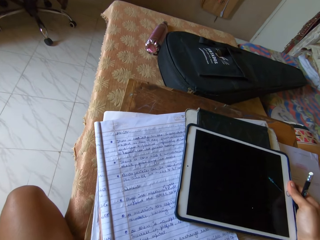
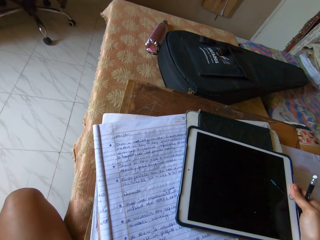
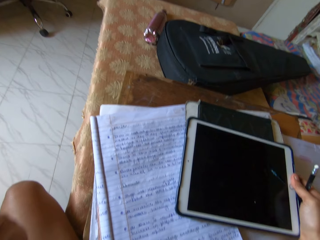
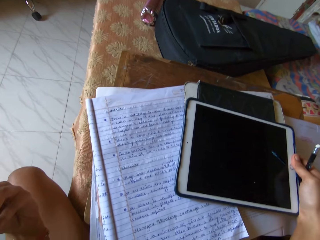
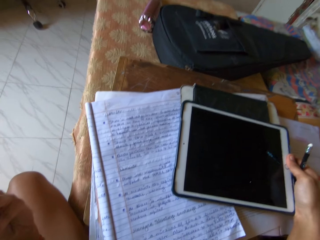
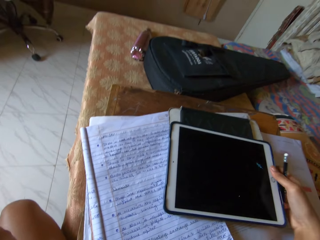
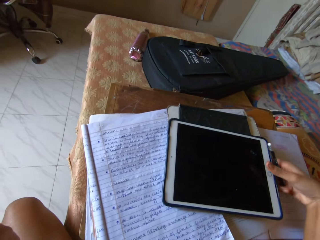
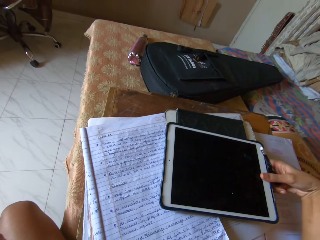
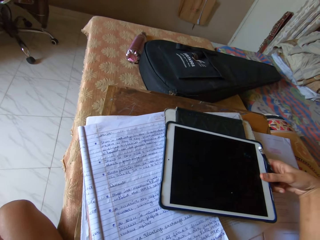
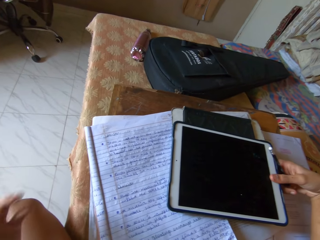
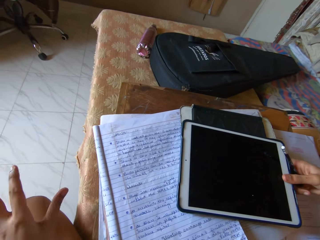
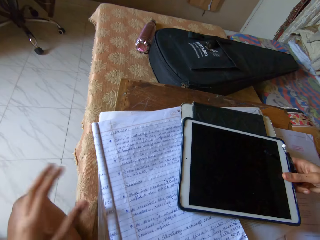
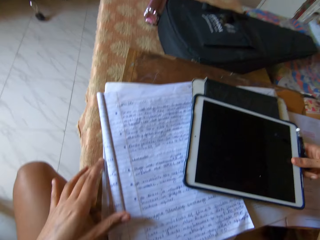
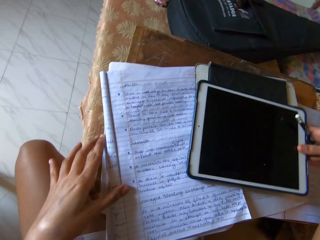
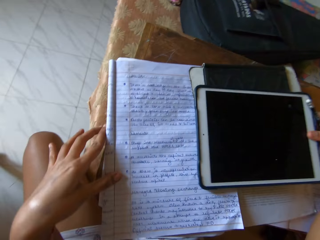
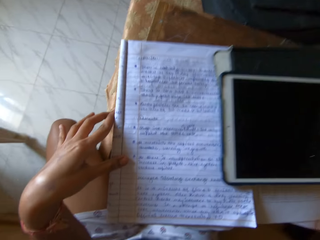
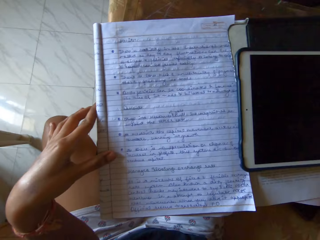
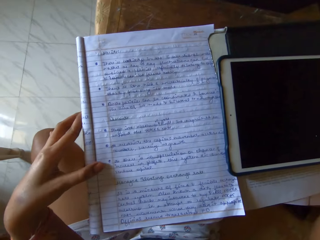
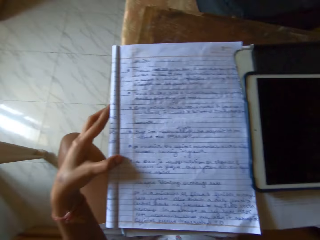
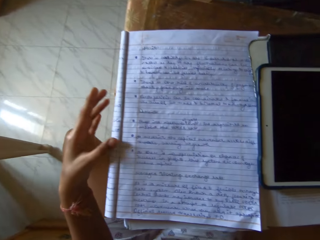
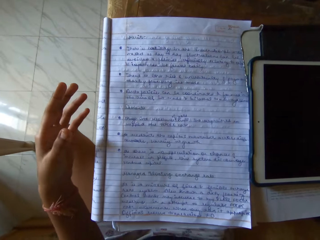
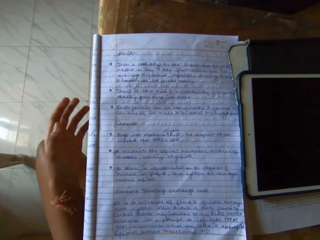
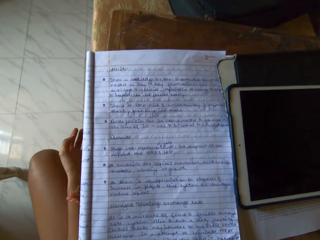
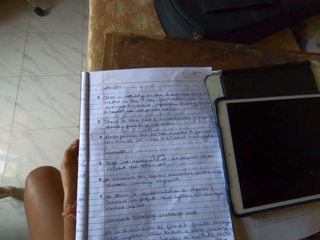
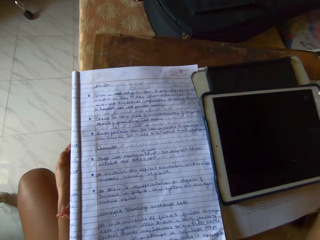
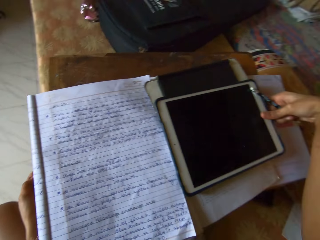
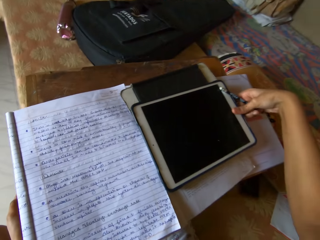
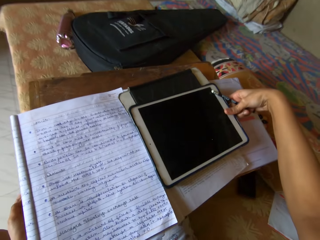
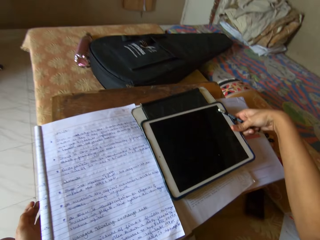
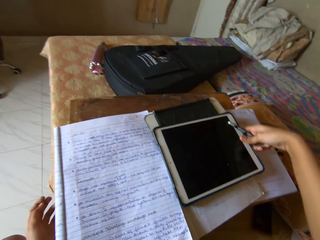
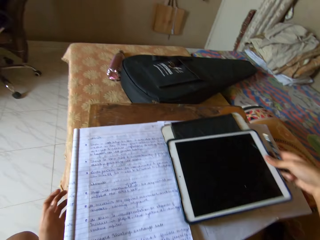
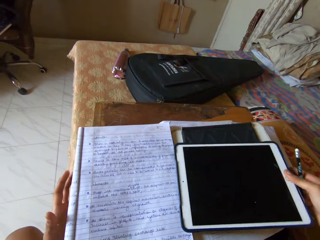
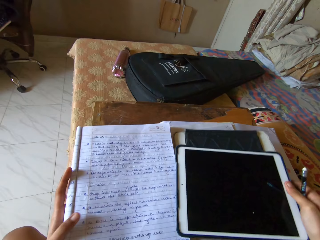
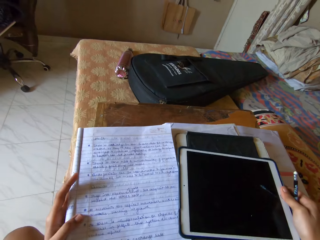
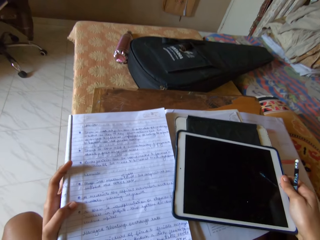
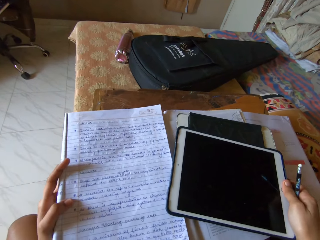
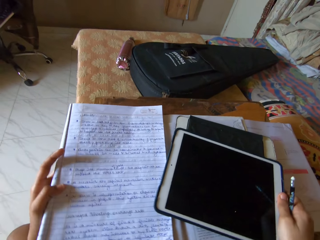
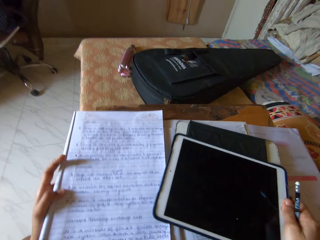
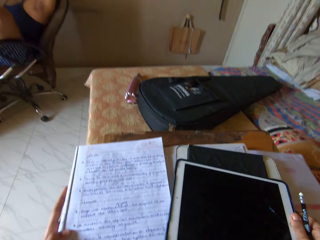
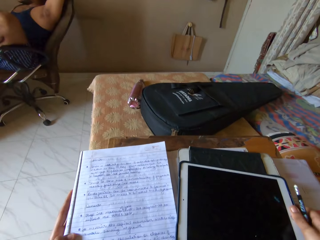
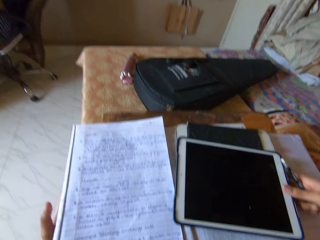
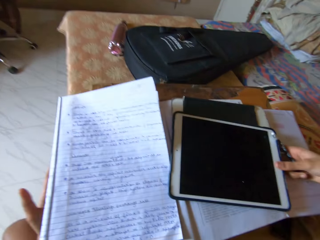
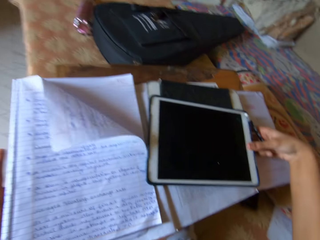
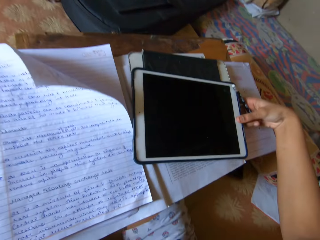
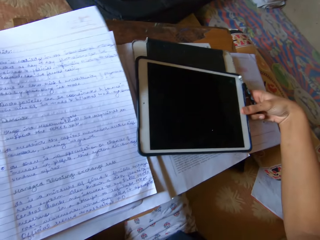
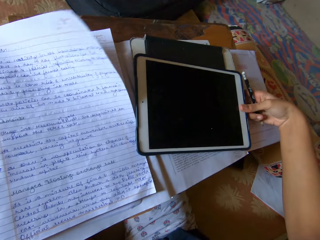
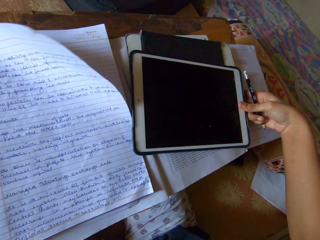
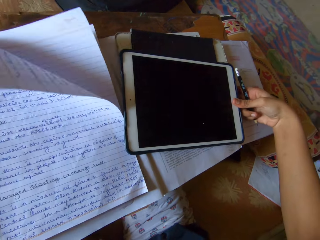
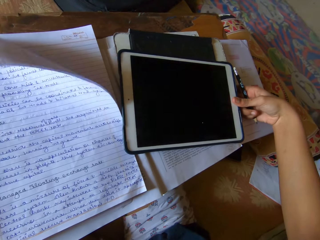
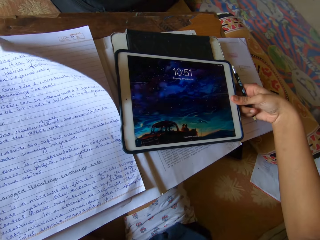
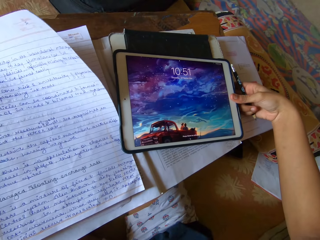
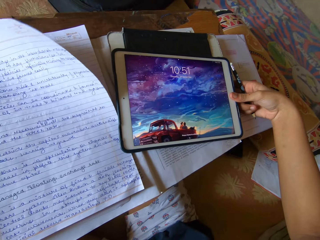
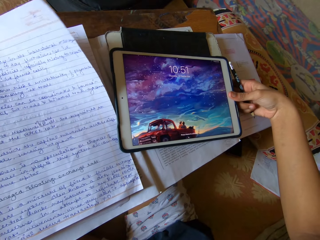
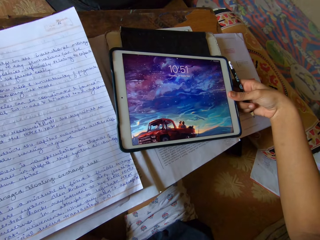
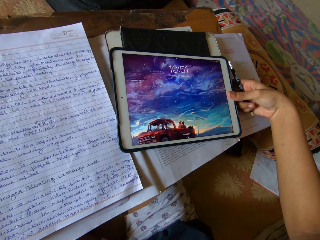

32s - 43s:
The camera wearer adjusts the iPad. They adjust the book. They turn the iPad screen on.

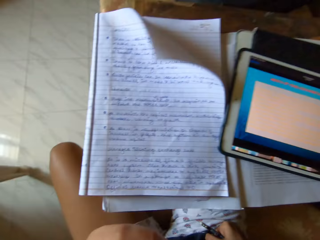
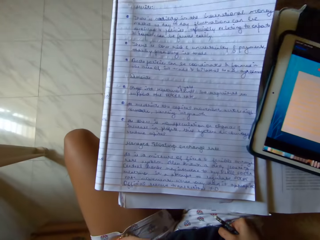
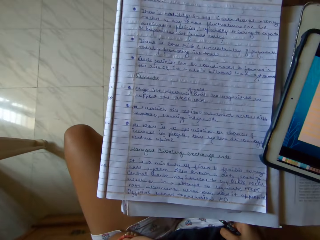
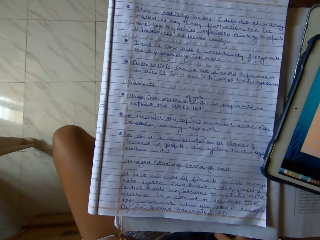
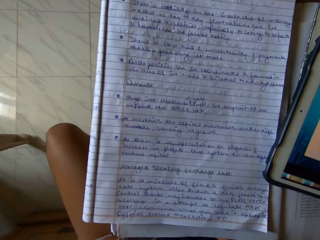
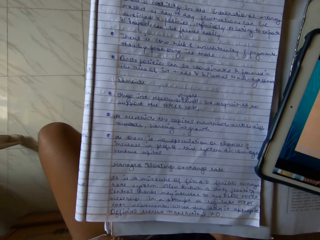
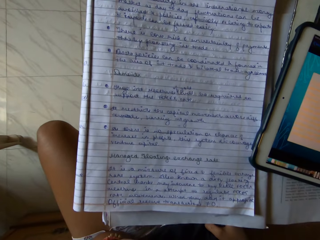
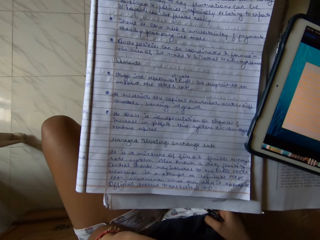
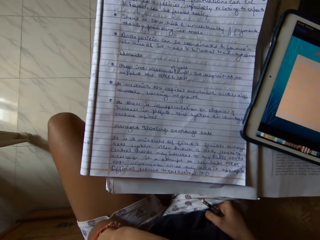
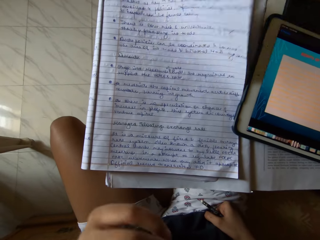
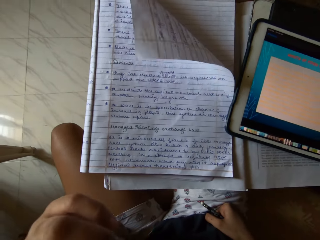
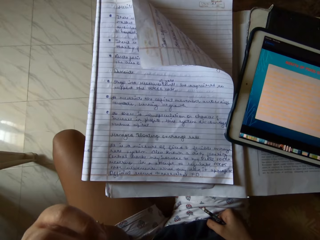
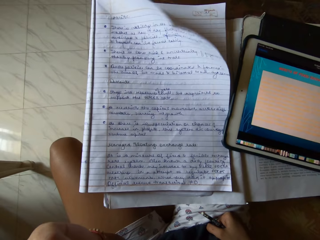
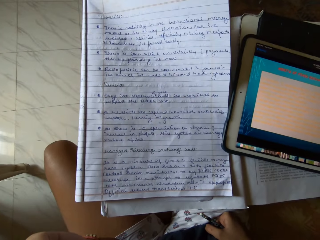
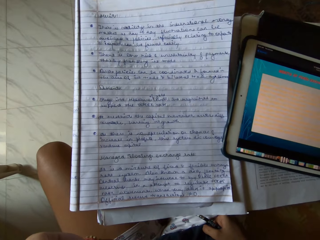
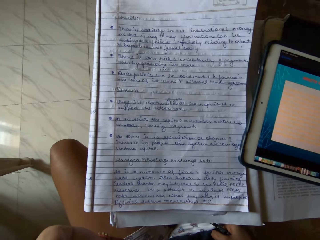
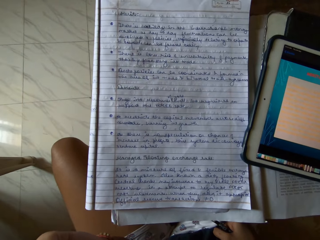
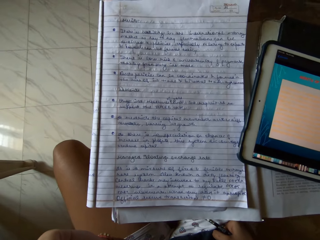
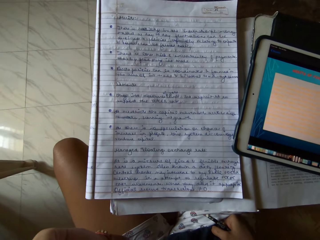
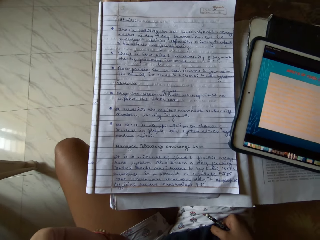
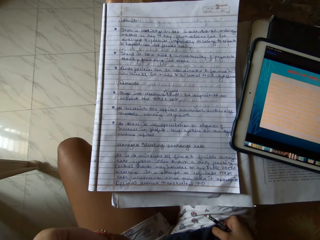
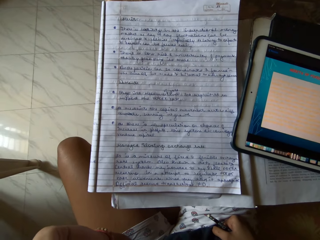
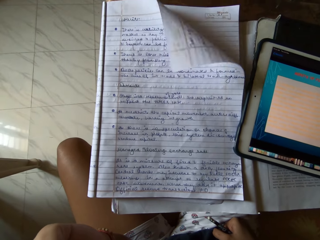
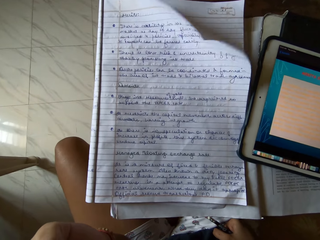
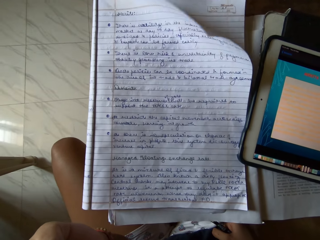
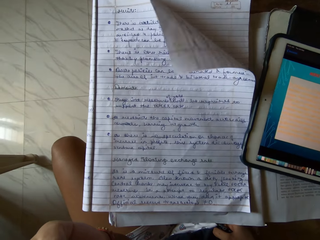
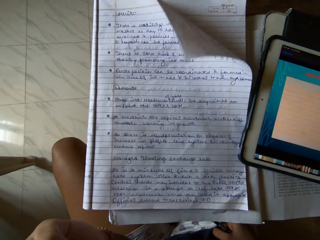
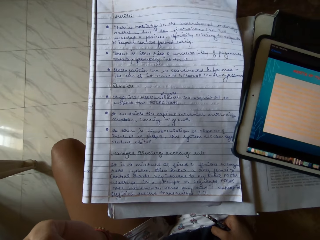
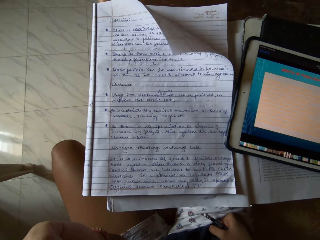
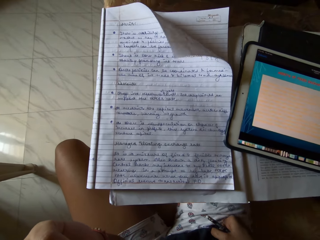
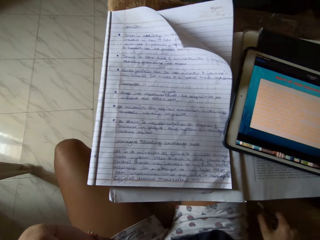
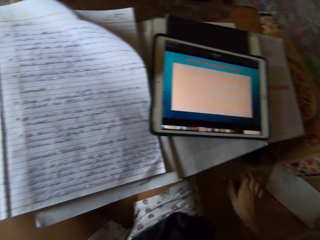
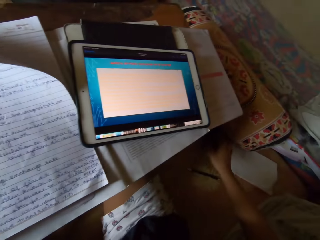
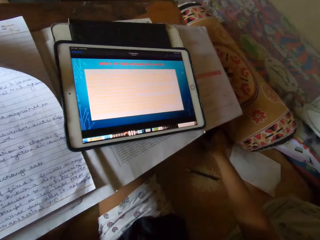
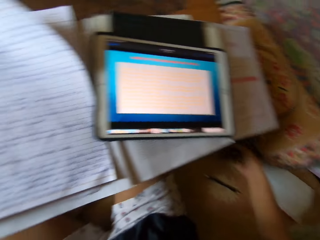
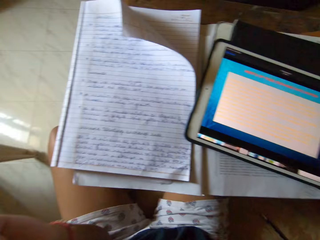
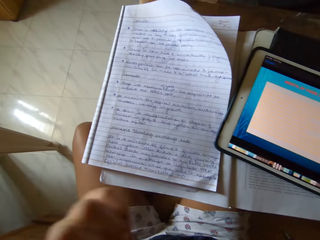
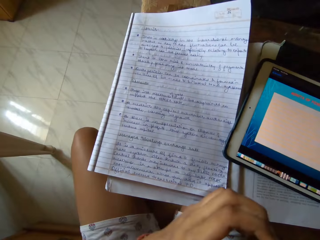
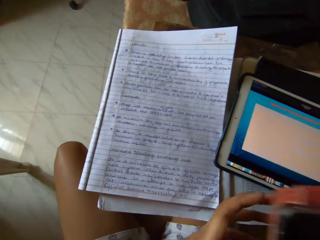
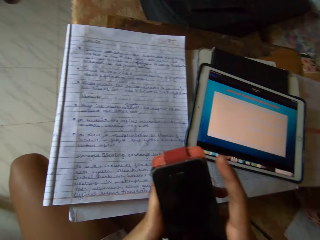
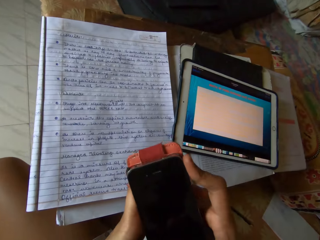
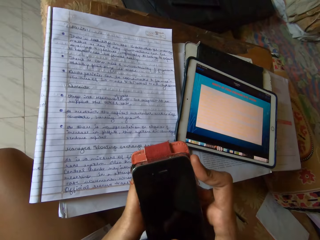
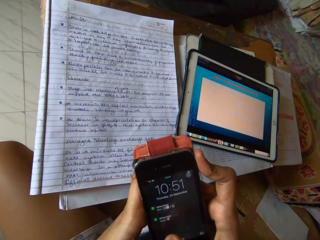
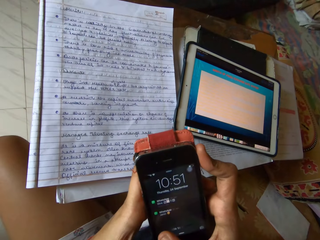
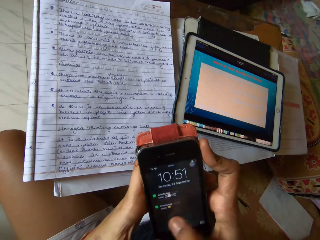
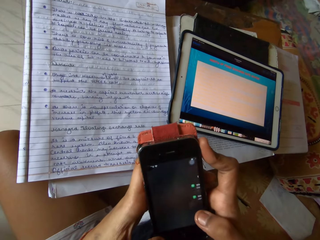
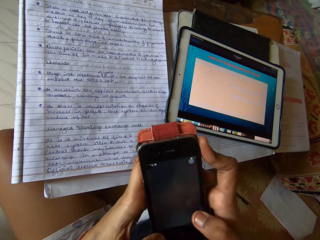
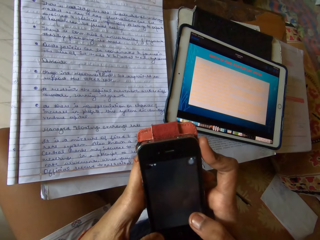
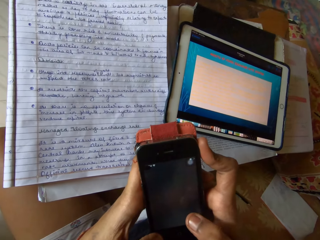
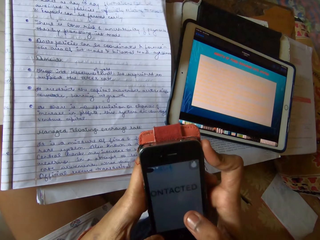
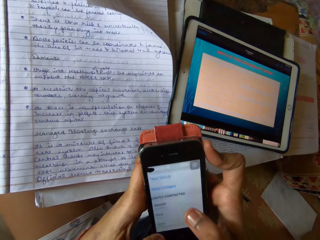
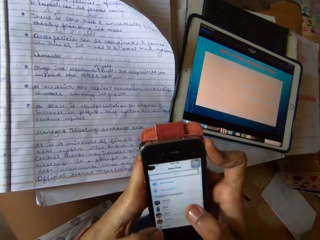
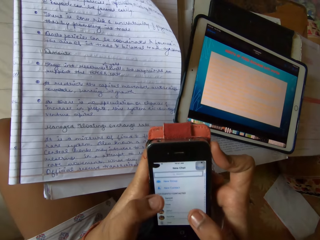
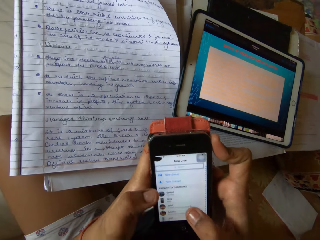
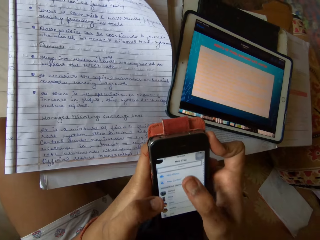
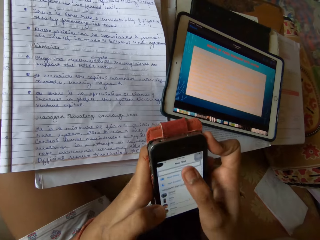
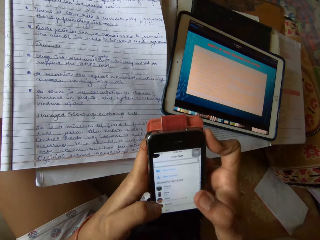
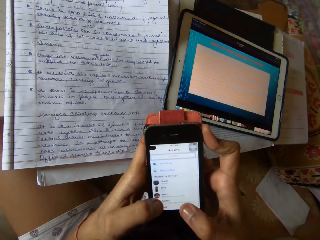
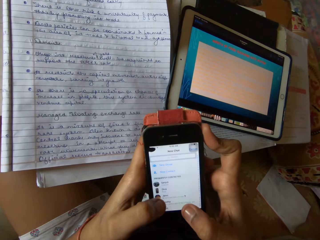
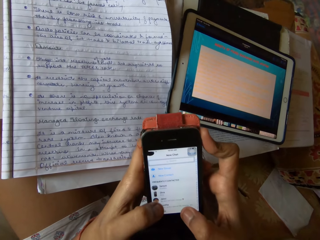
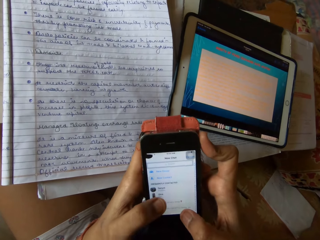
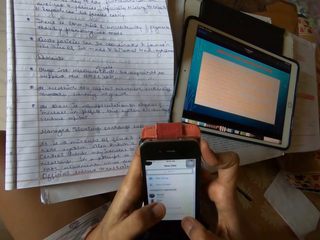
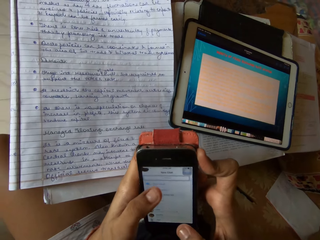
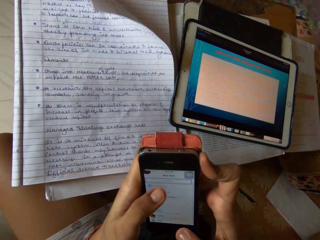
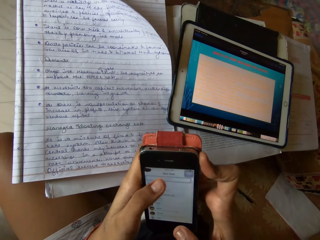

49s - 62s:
The camera wearer reads the book. They carry their phone. They pick up the phone and turn the phone screen on. They unlock the phone. They operate the phone.
